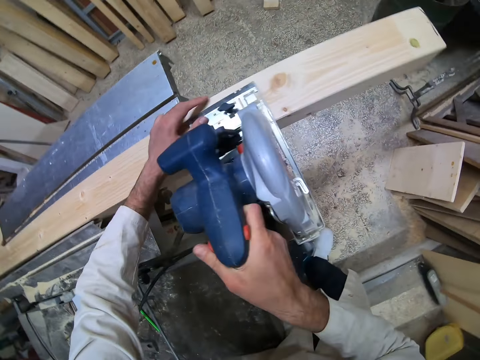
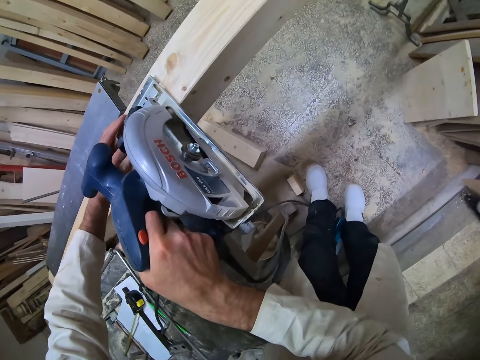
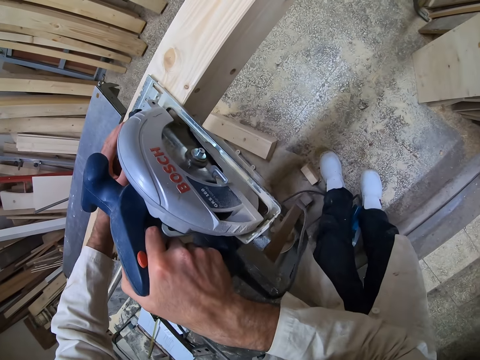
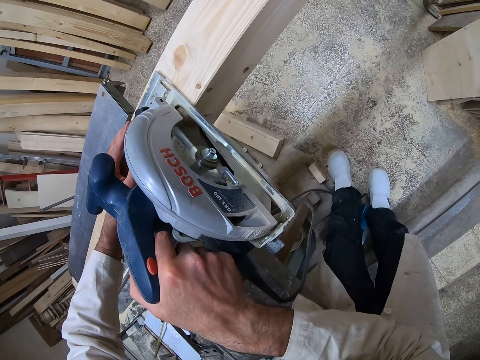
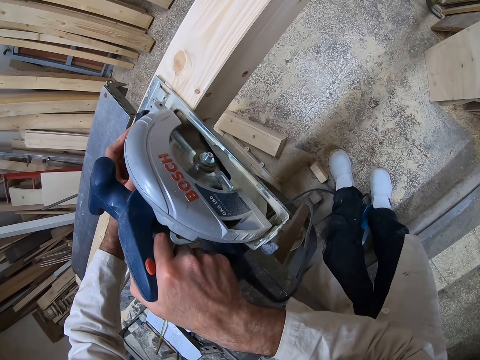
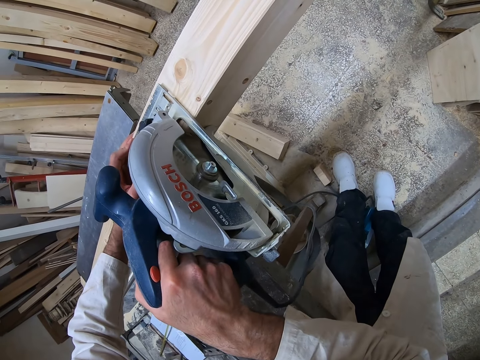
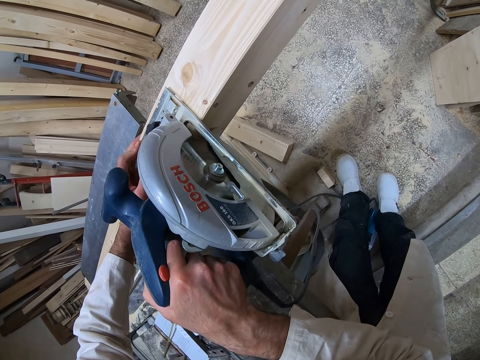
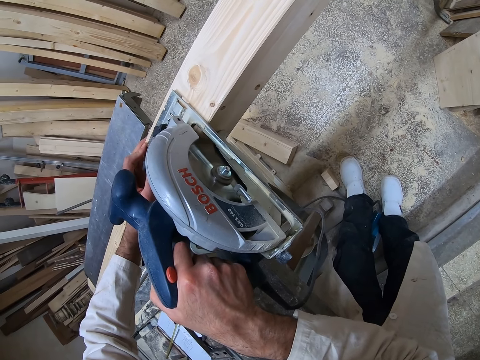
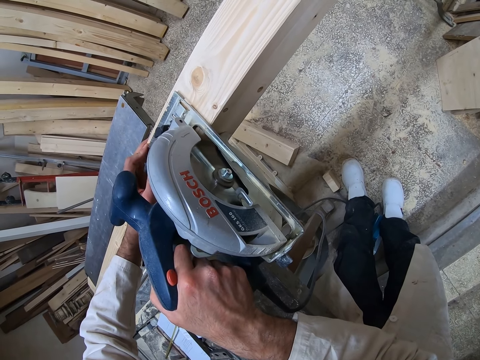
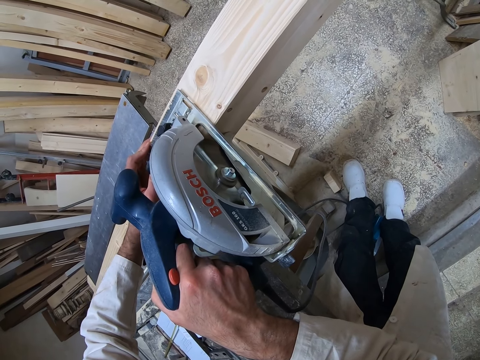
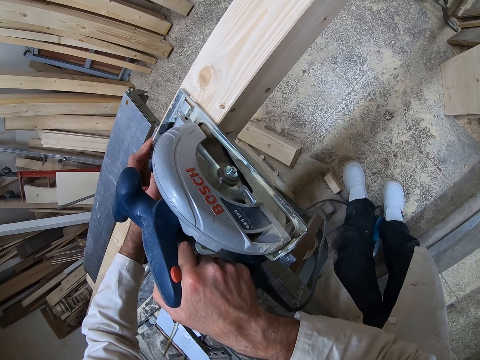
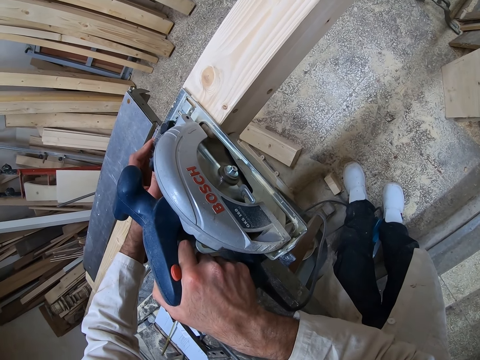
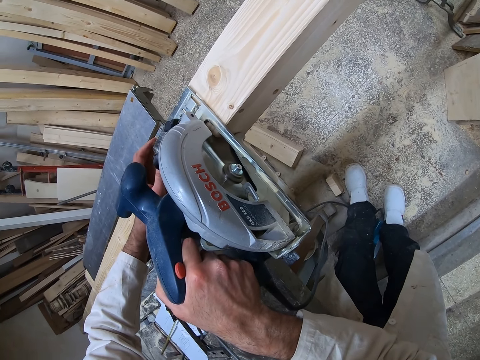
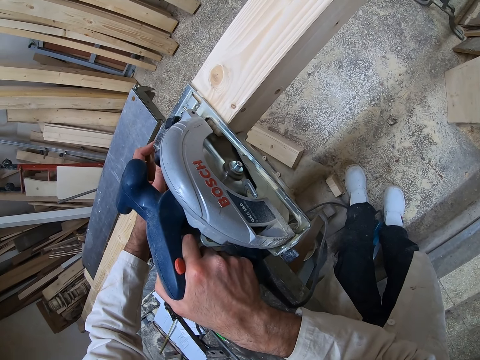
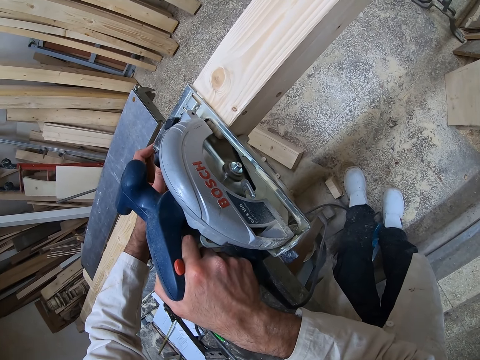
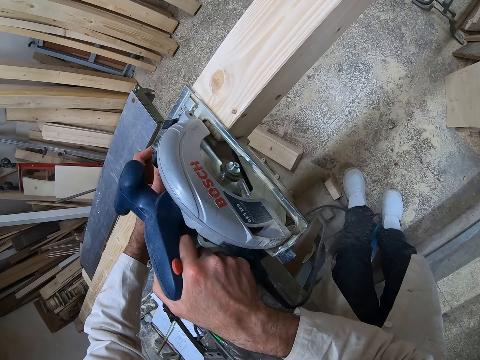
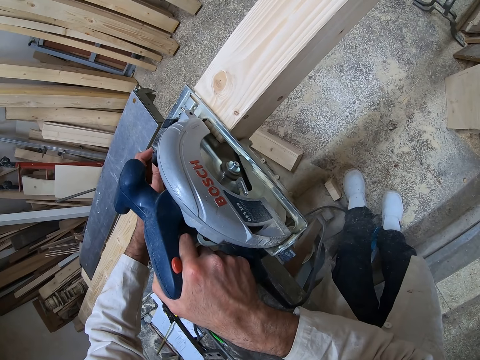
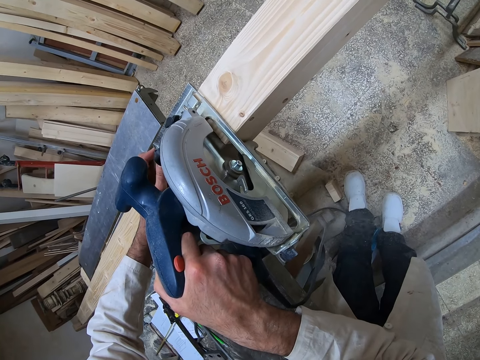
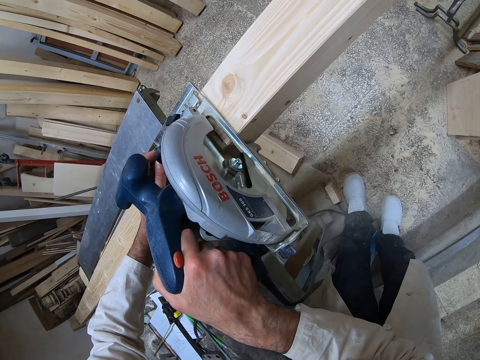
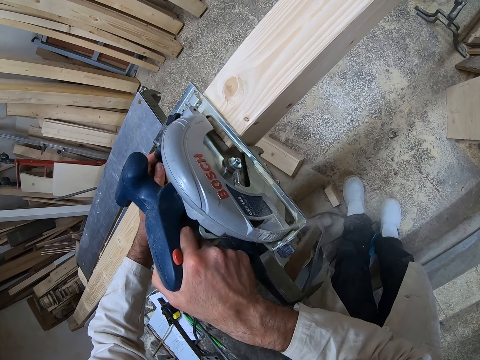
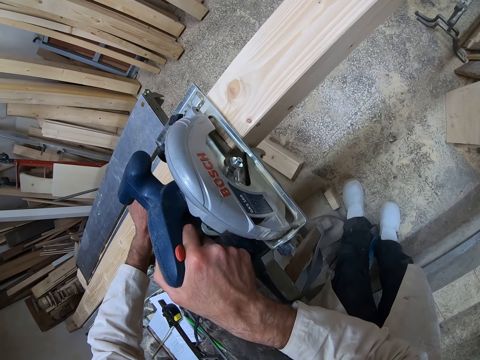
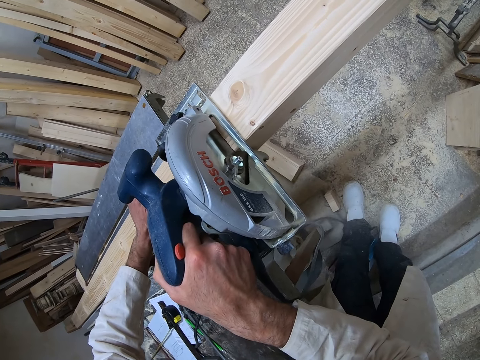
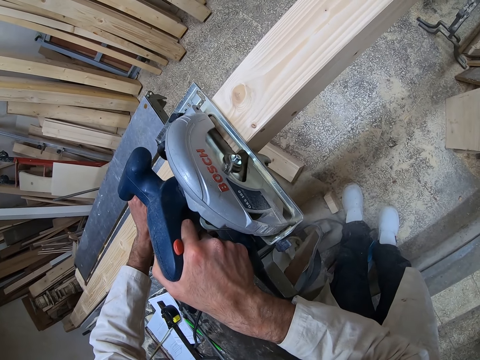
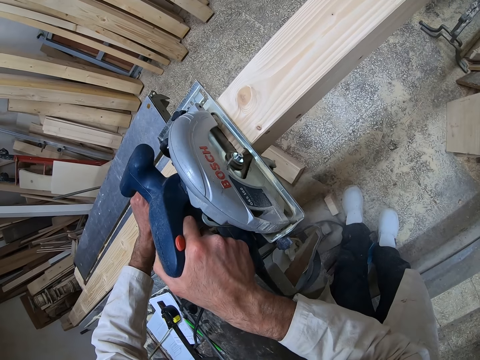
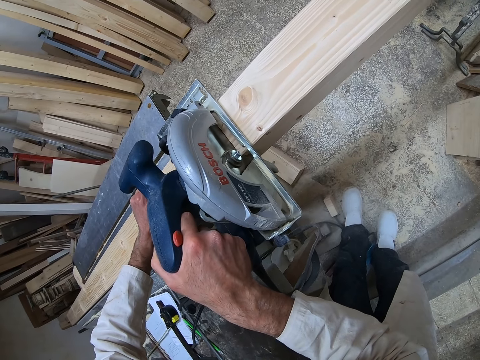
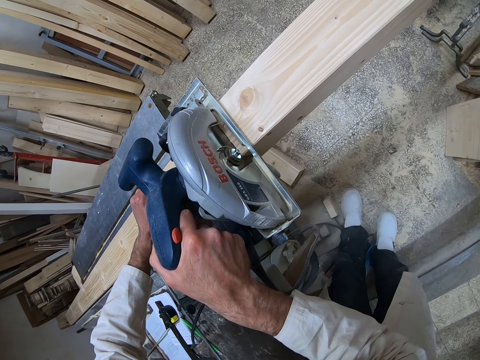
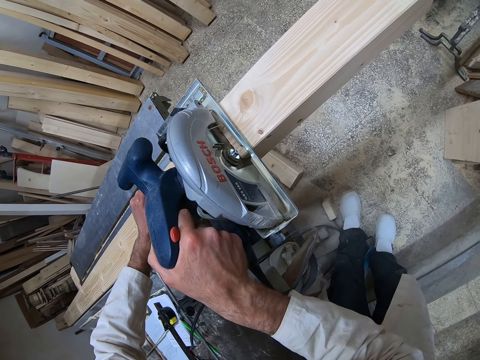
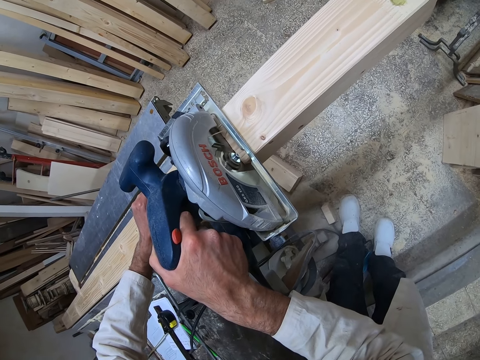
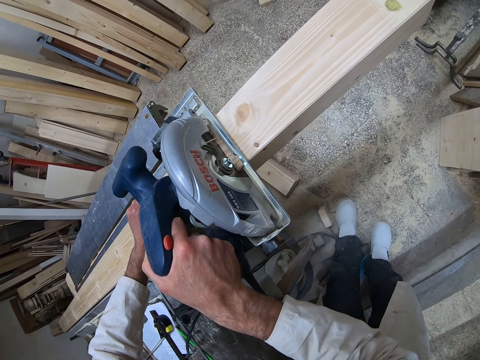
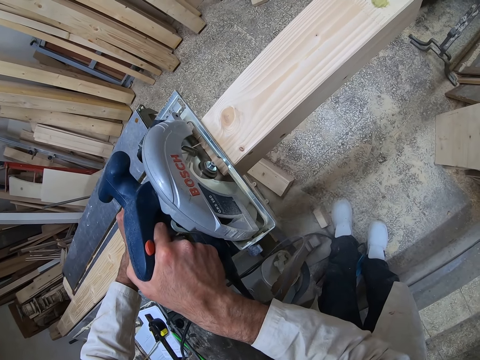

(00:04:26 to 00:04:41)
The camera wearer cuts the piece of wood with the circular saw with both hands.

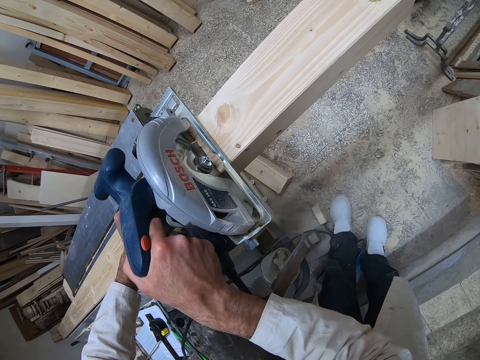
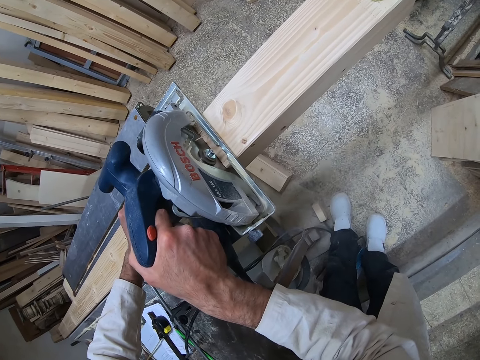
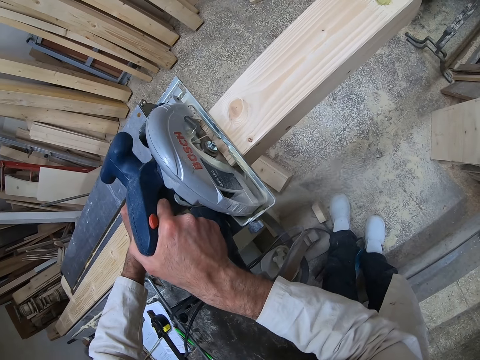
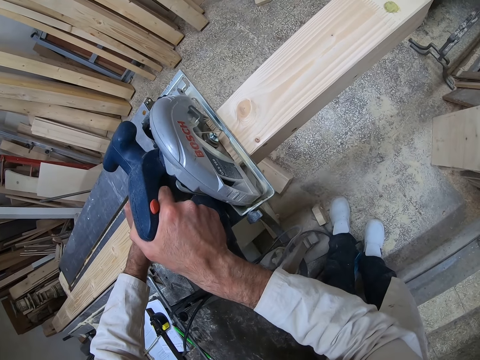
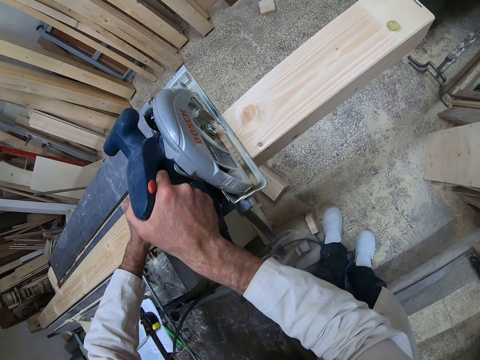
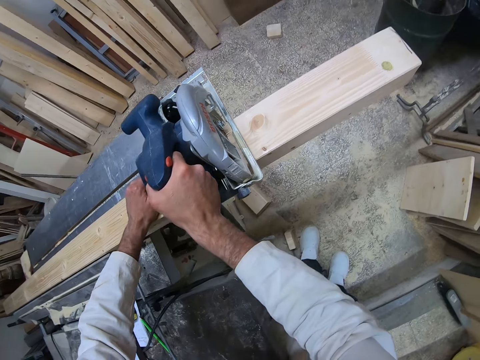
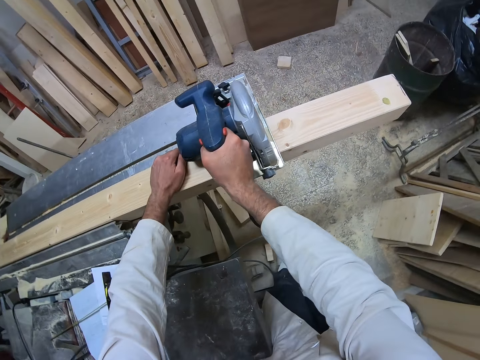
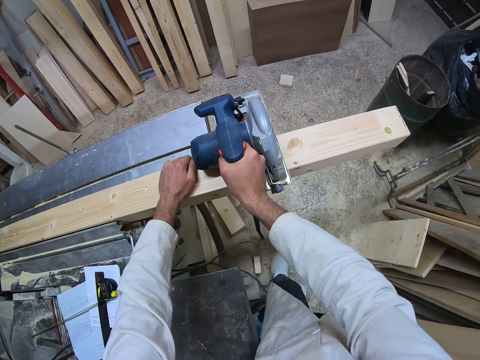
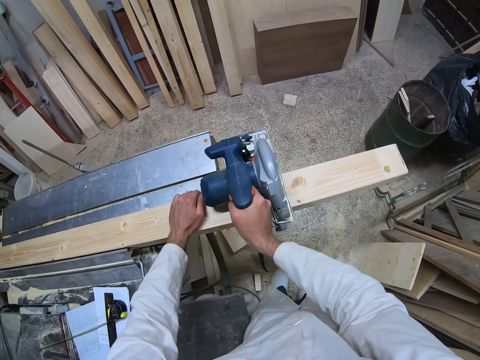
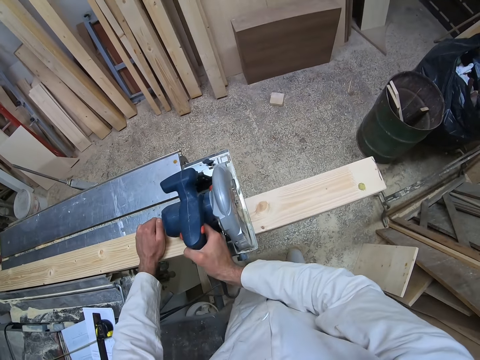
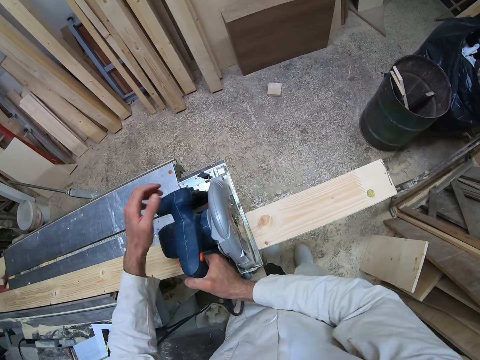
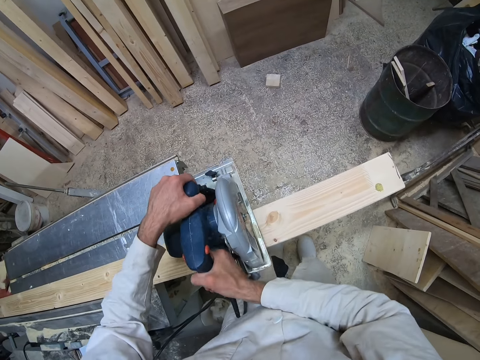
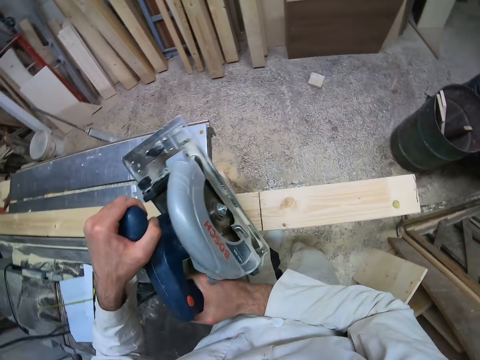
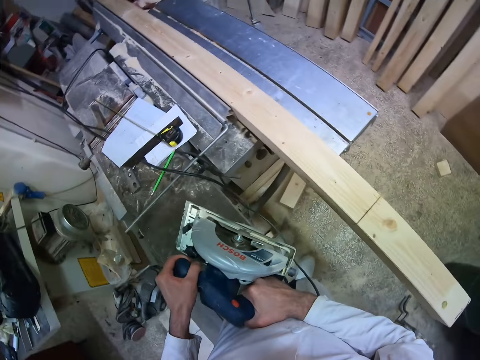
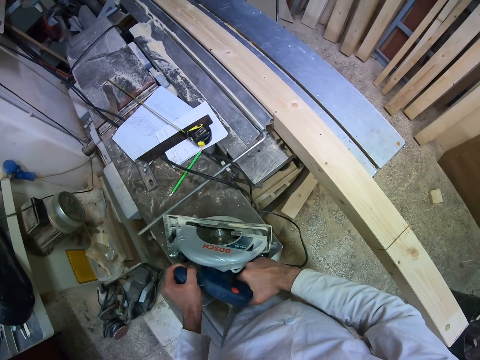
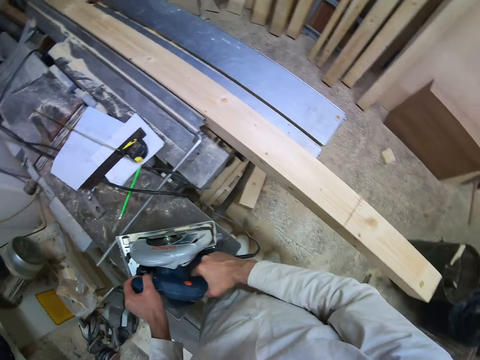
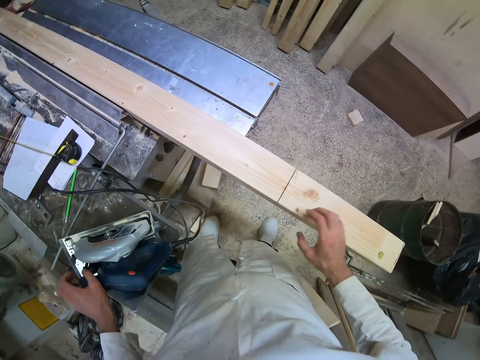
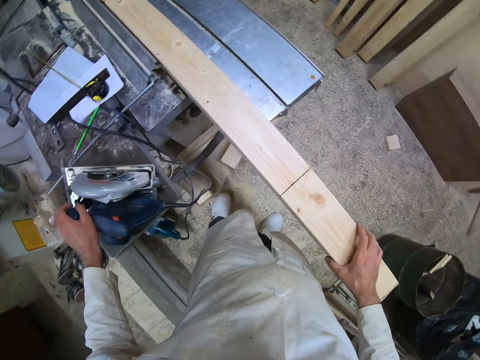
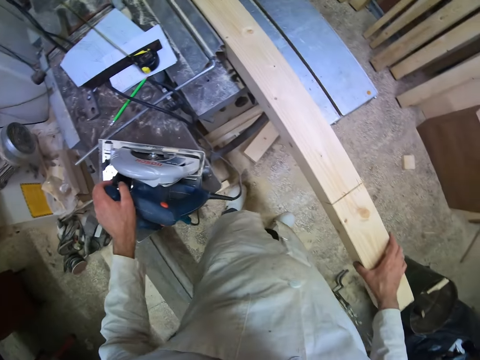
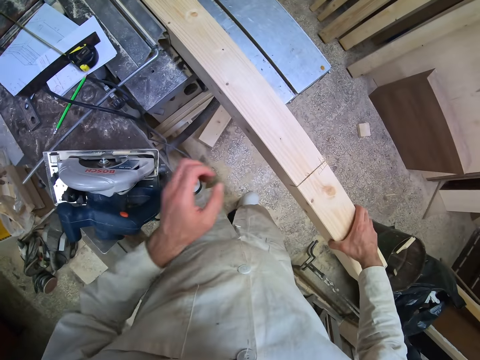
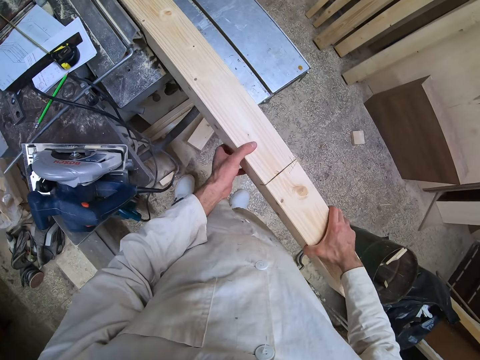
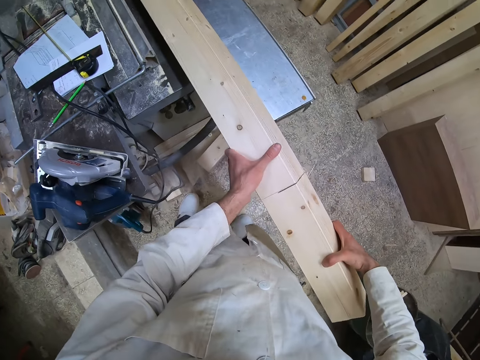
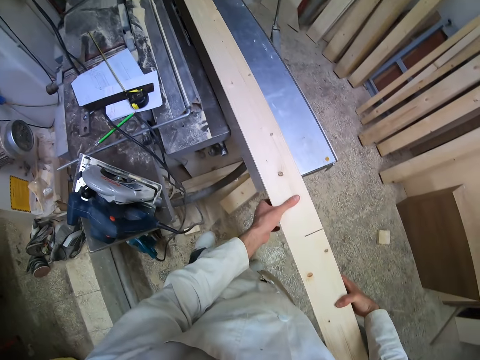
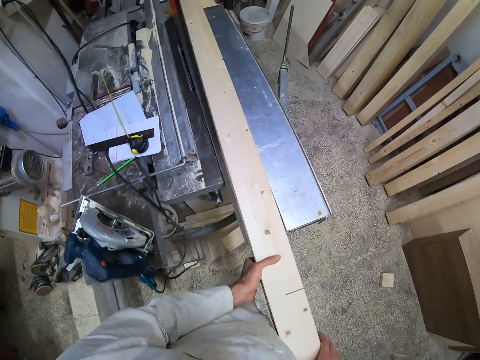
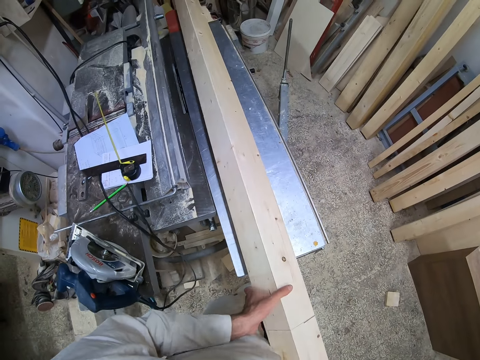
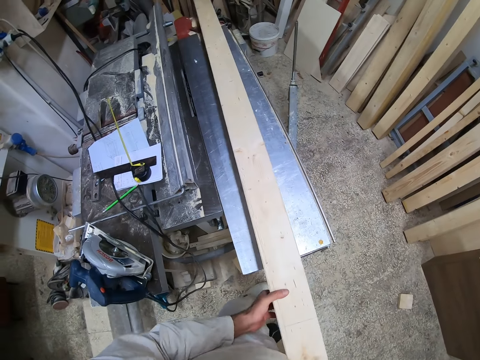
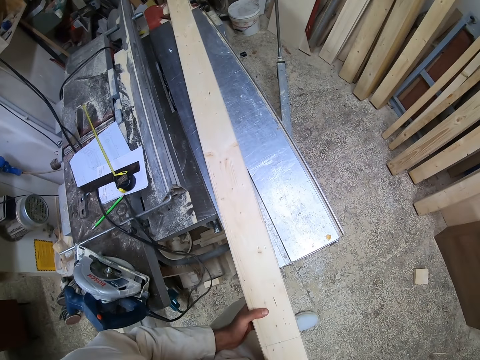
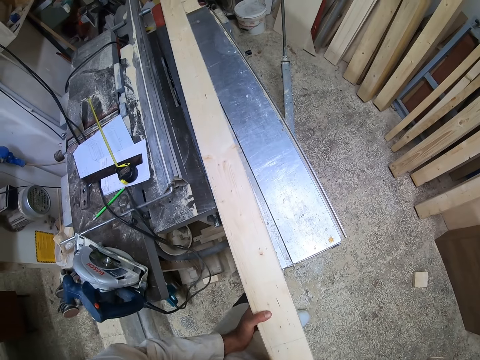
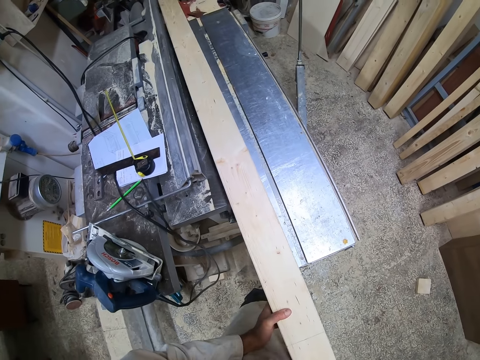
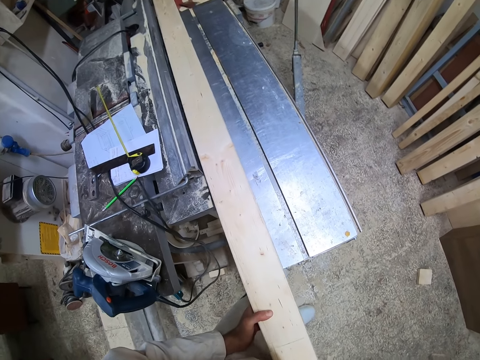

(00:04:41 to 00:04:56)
The camera wearer holds the wood cutter or circular saw with both hands. They remove the circular saw from the piece of wood with both hands. They place the circular saw on the workshop table with both hands. They hold the wood with their right hand. They turn the piece of wood with both hands. They align the piece of wood on the workshop table with both hands.
